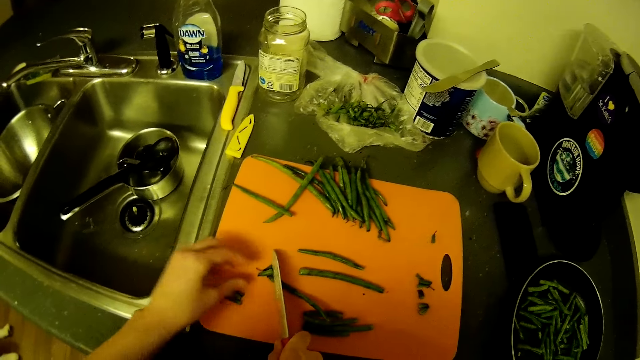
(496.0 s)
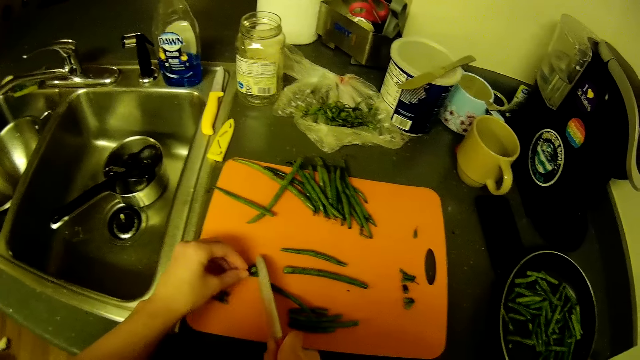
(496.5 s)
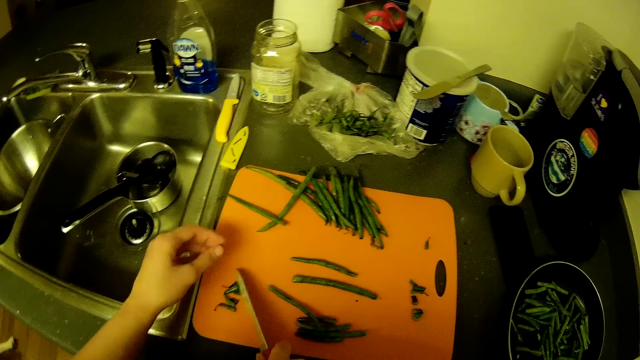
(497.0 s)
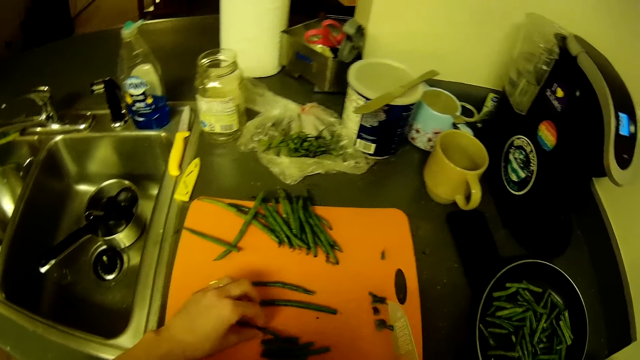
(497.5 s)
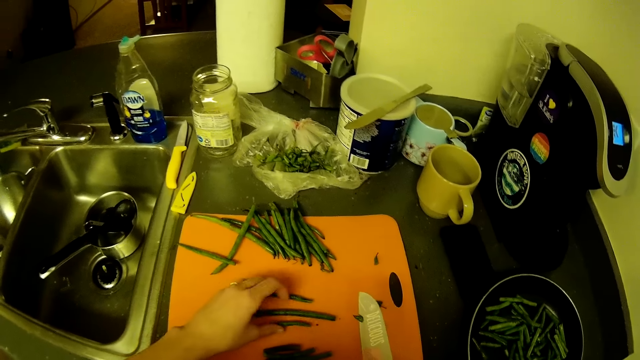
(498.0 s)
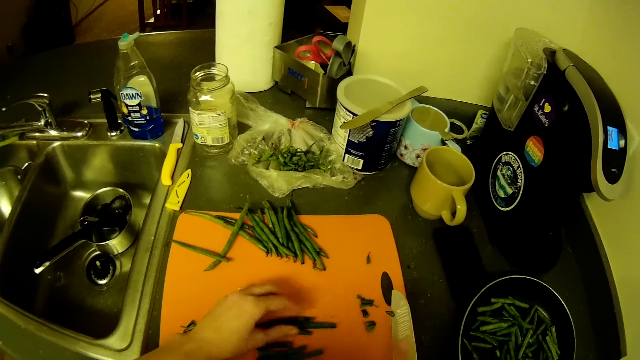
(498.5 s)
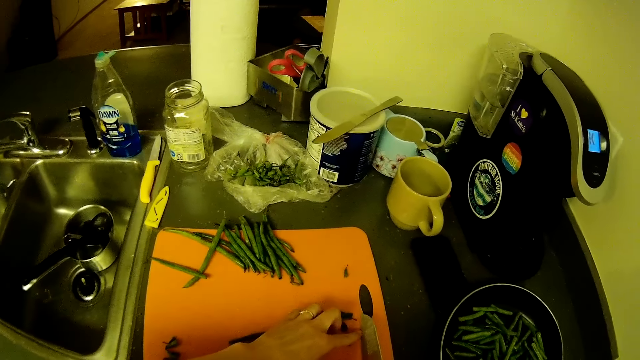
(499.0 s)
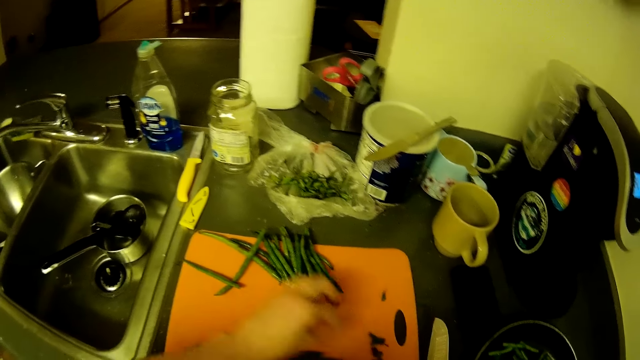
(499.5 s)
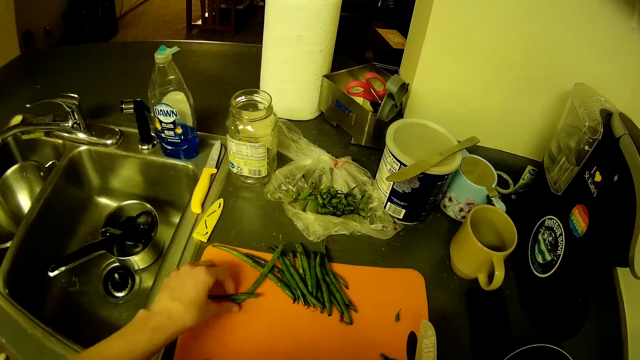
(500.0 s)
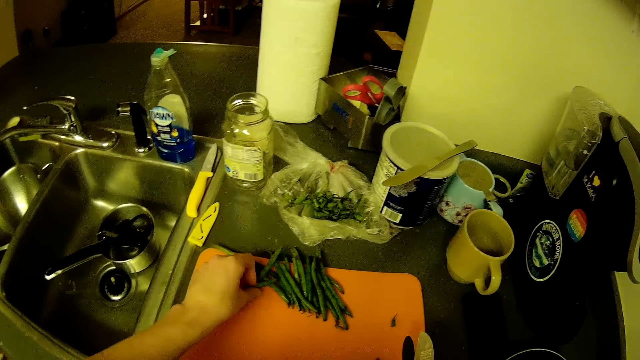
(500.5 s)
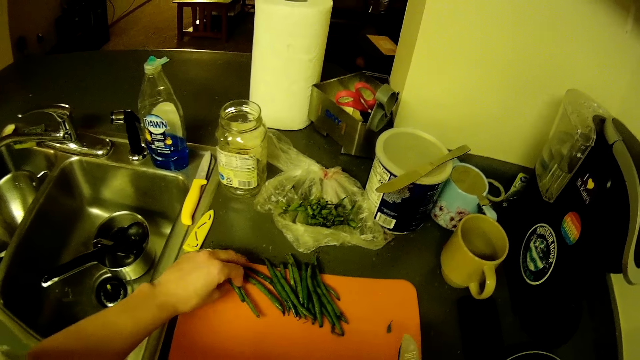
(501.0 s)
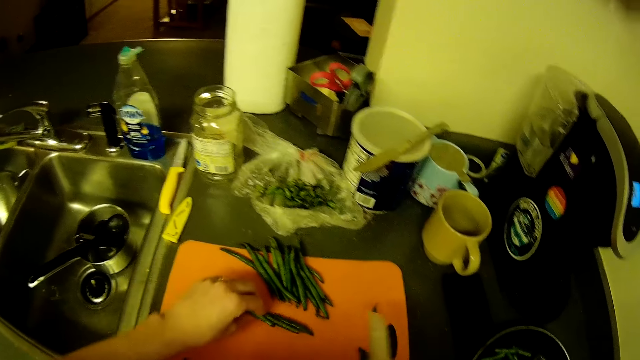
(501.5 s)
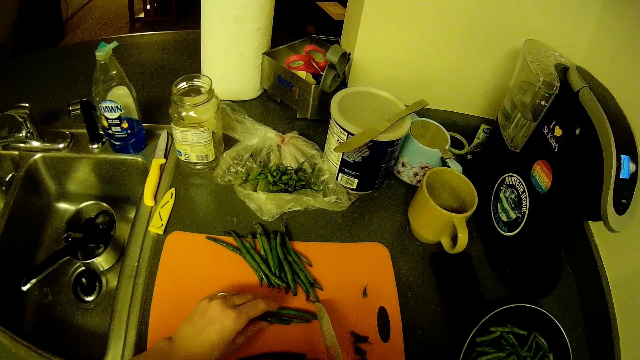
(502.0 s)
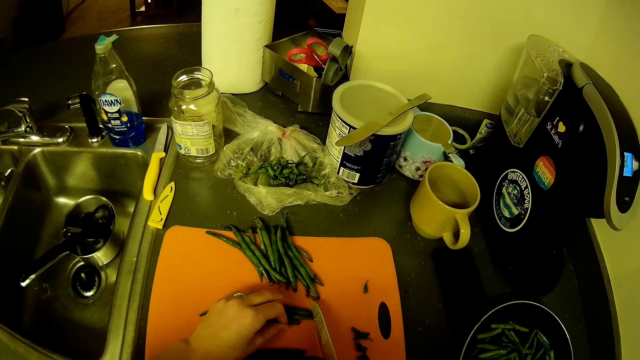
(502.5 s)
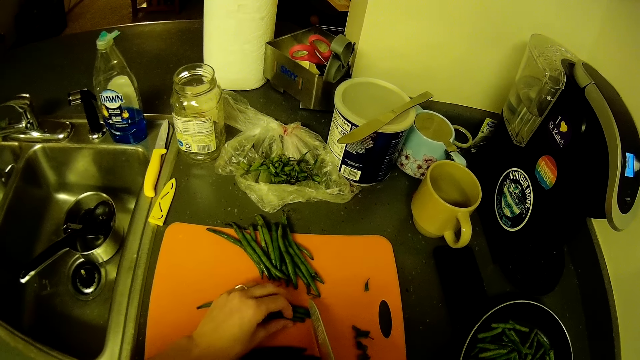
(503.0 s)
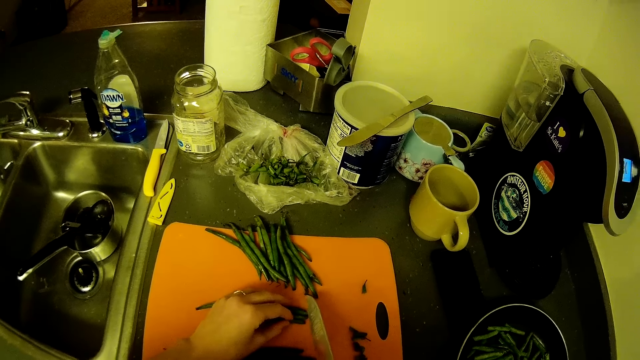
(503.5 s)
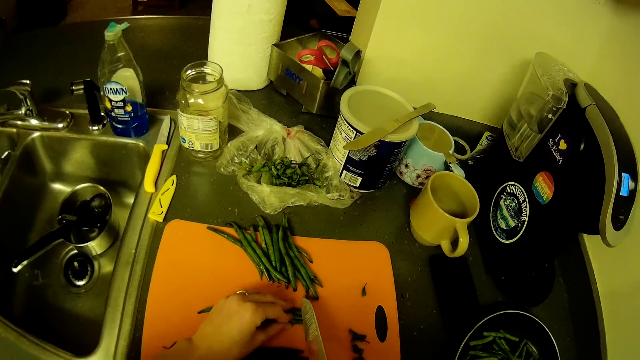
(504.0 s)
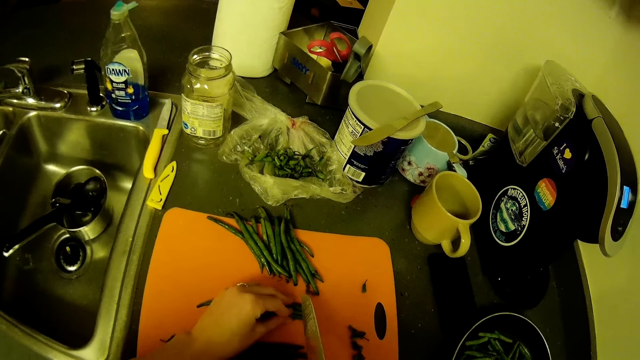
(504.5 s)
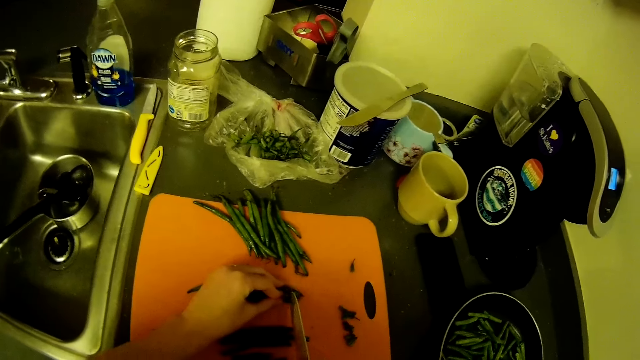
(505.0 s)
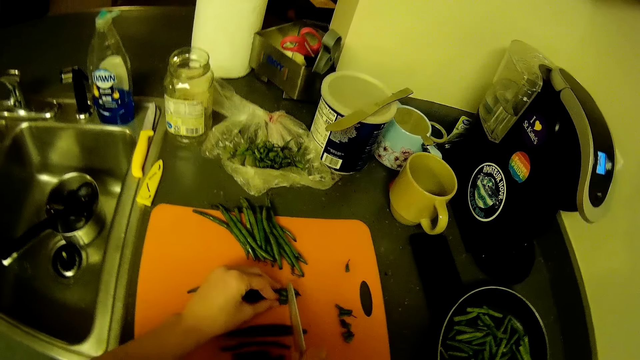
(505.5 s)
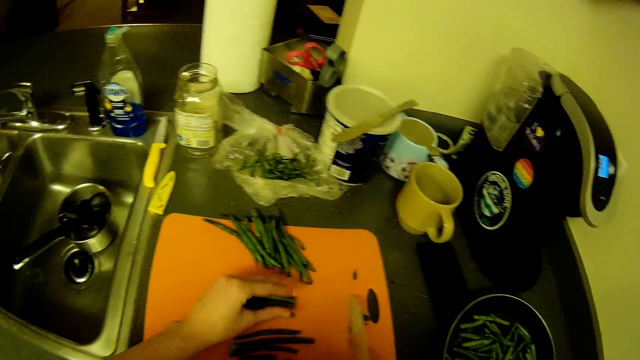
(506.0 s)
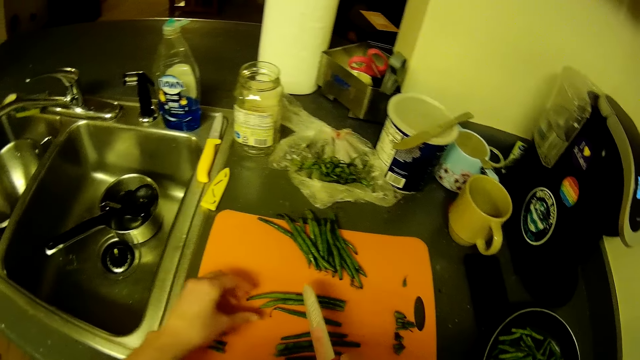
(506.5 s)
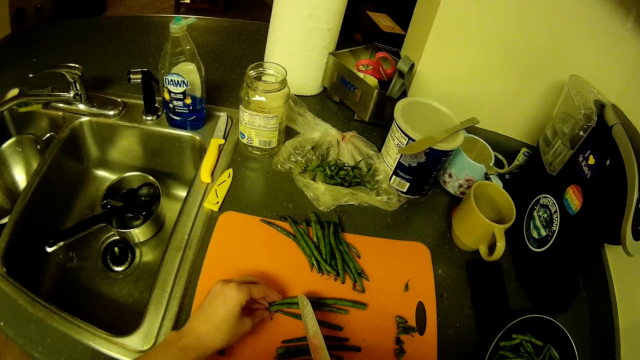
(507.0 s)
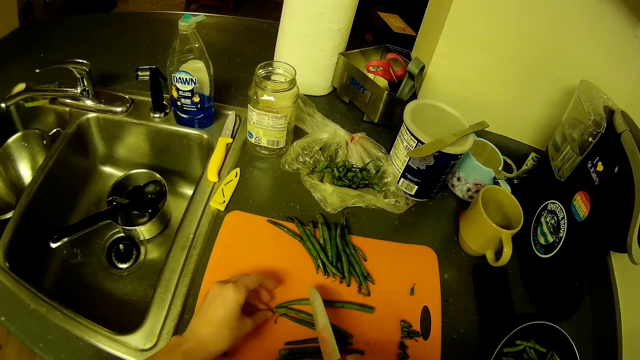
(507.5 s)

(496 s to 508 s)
The camera wearer picks a green bean. She removes the green bean edge on the knife. She picks green beans from the chopping board with her left hand. She cuts the green beans' edges on the chopping board with the knife.

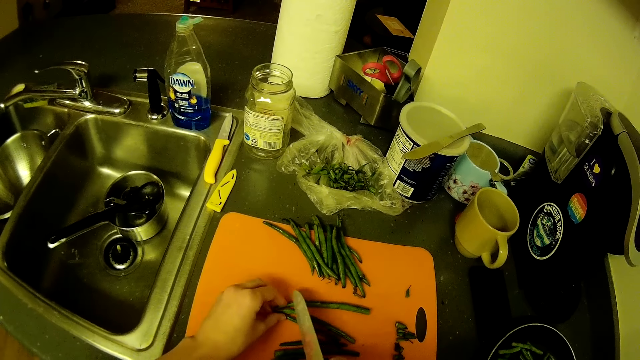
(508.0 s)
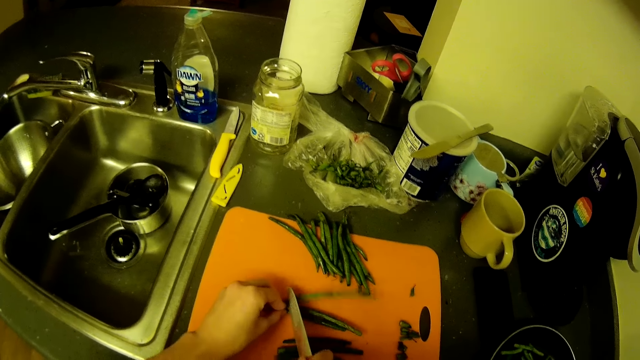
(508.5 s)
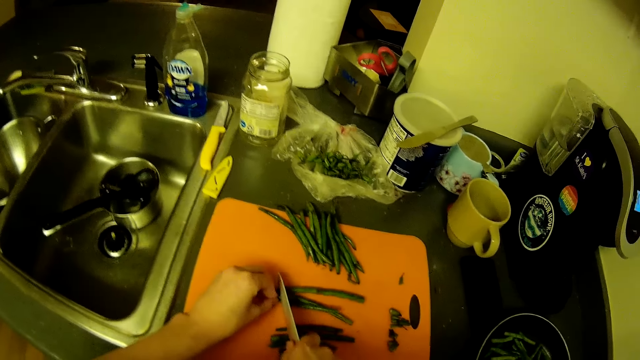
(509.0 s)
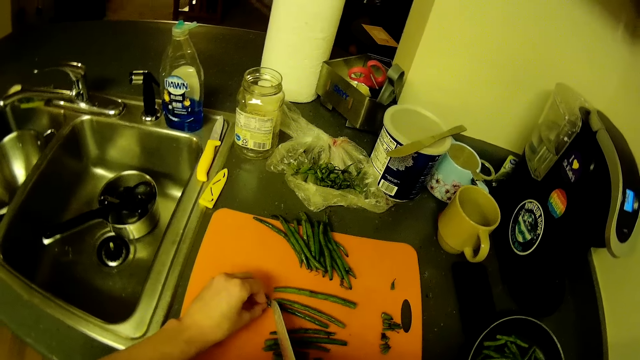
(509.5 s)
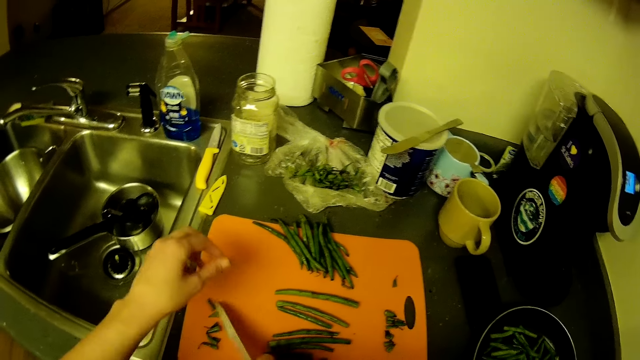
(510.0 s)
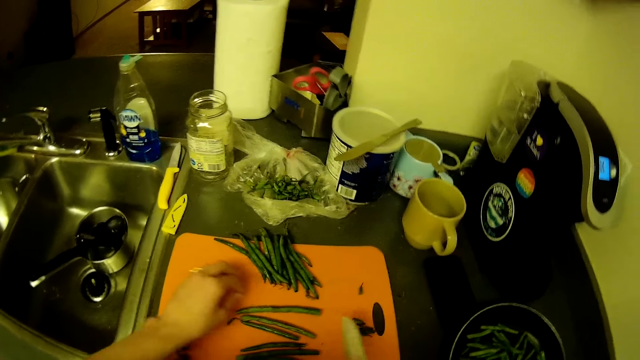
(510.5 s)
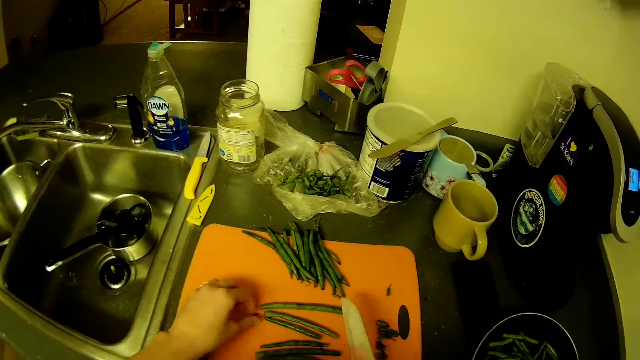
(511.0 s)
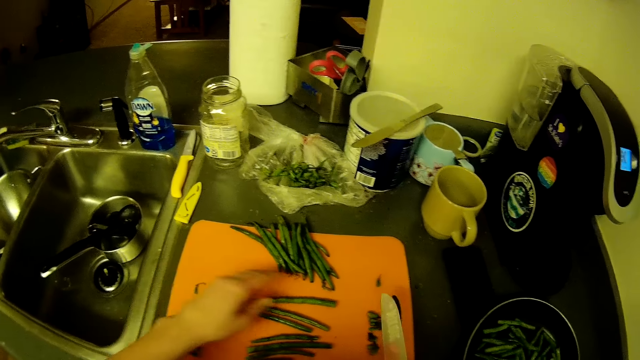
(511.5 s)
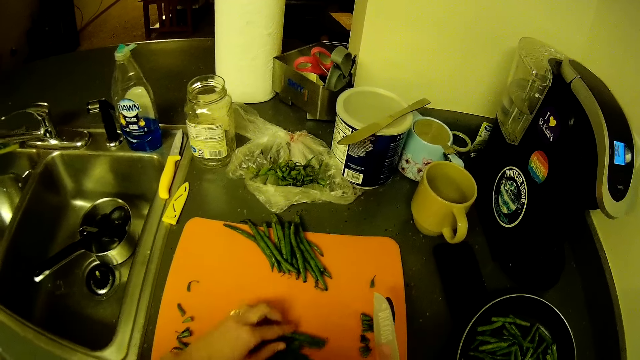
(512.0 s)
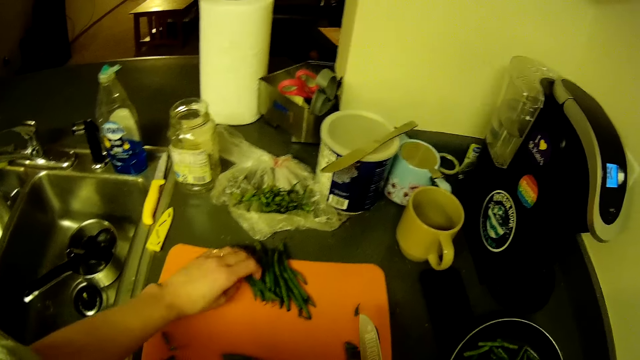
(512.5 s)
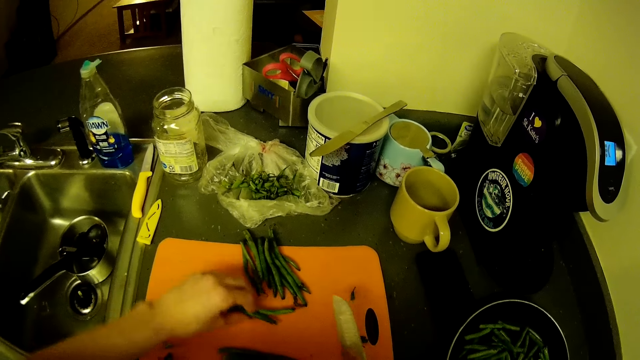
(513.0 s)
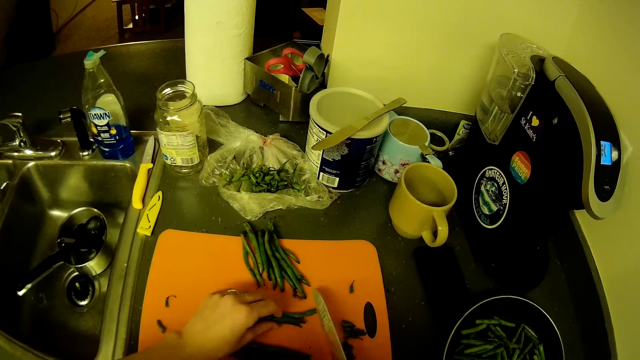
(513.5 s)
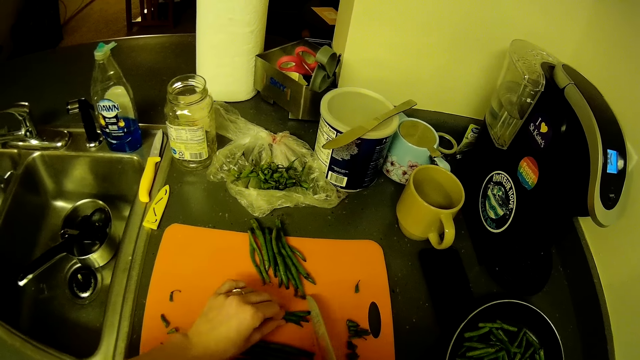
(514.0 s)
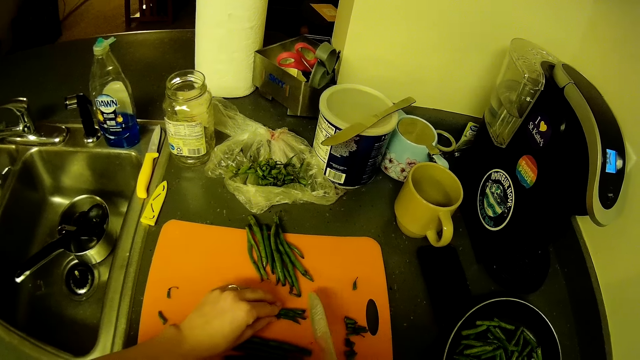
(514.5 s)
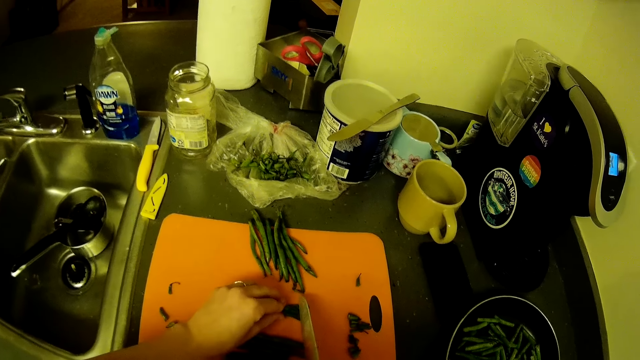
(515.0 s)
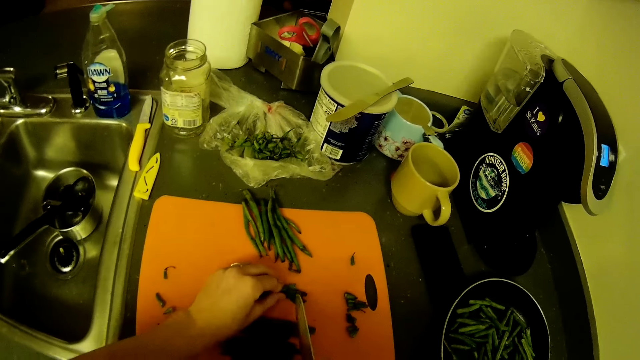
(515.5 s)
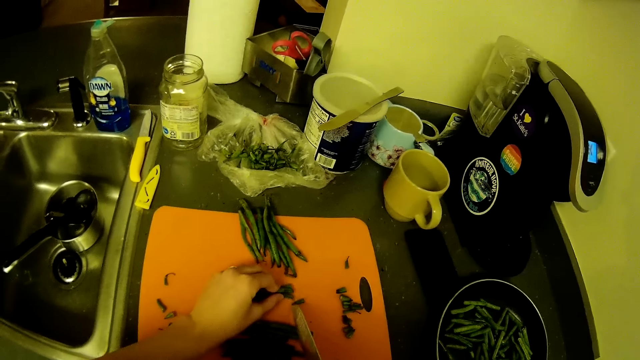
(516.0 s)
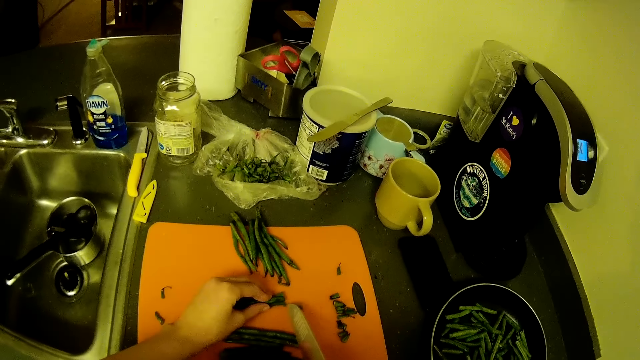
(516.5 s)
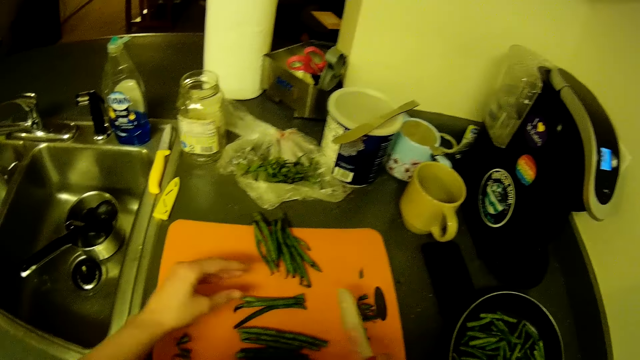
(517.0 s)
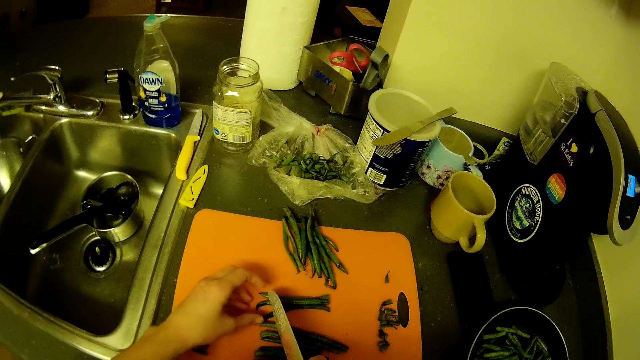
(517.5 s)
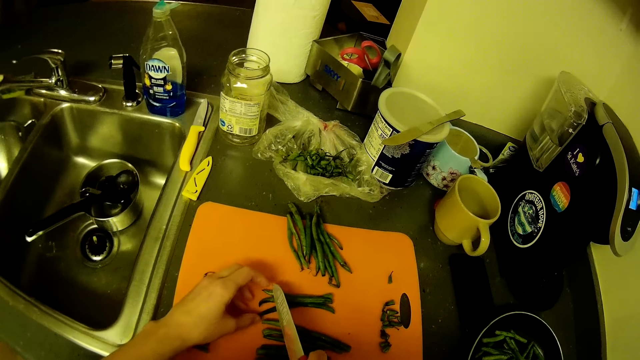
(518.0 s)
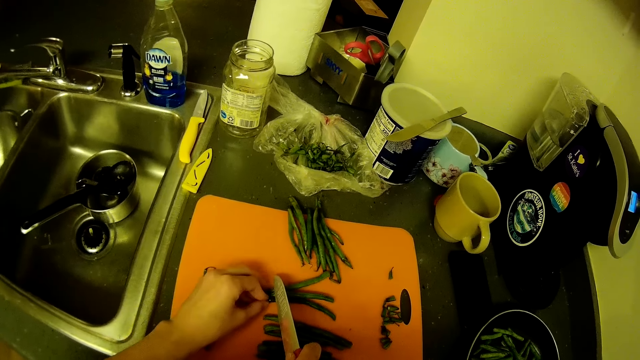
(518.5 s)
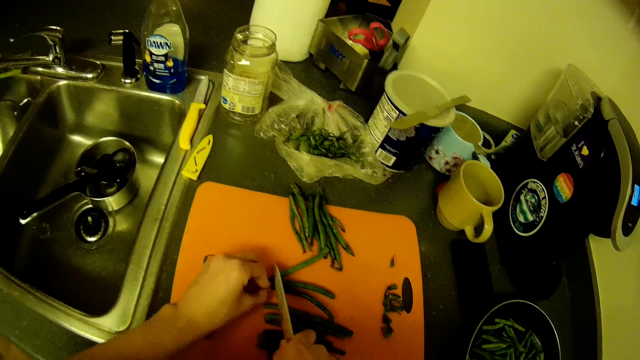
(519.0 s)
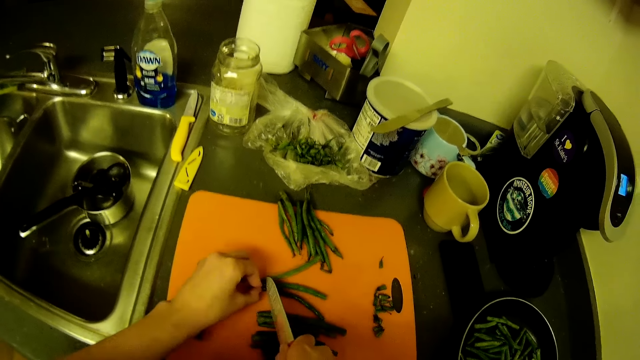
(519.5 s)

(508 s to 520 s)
The camera wearer picks green beans from the chopping board with her left hand. She cuts the green beans' edges on the chopping board with the knife.
